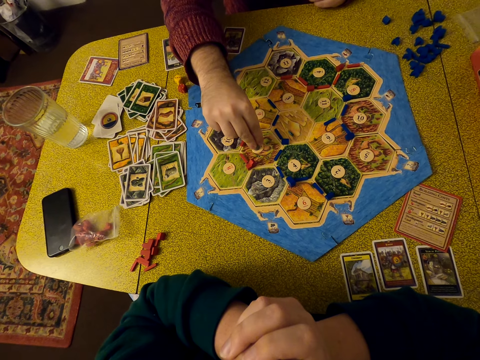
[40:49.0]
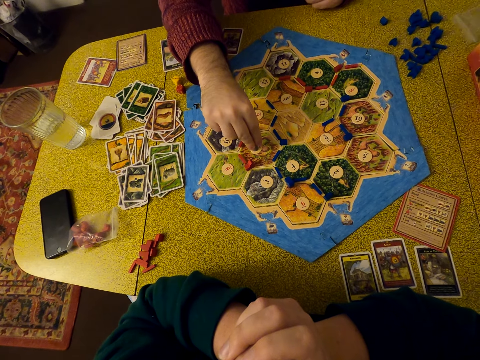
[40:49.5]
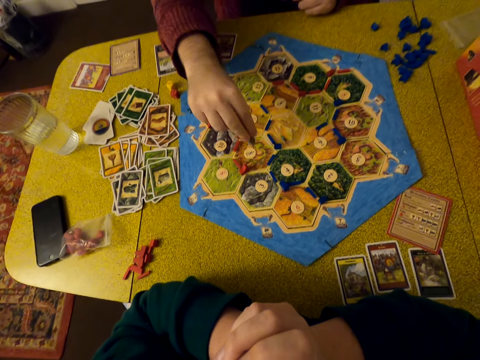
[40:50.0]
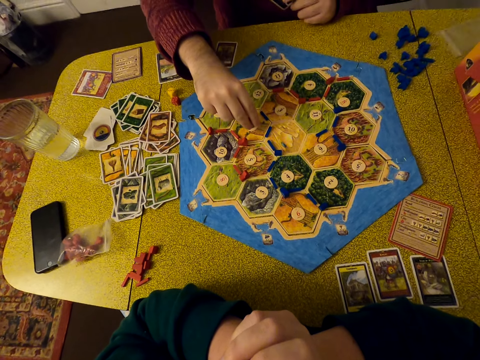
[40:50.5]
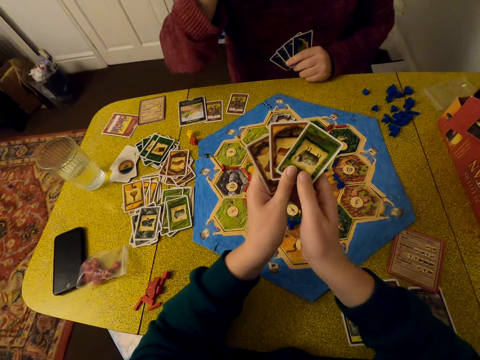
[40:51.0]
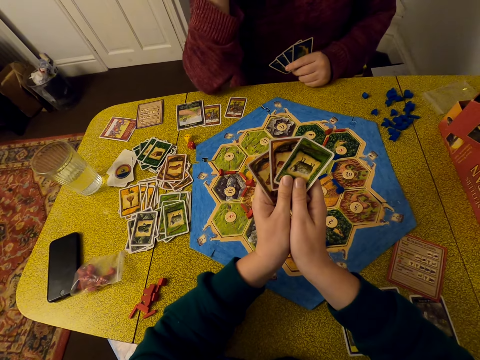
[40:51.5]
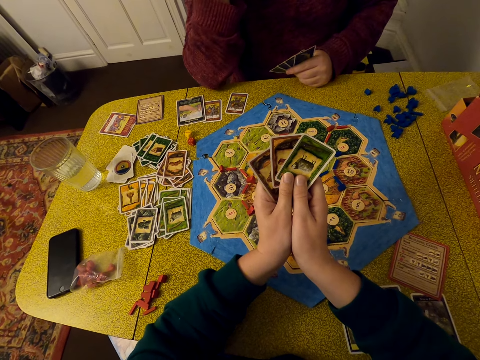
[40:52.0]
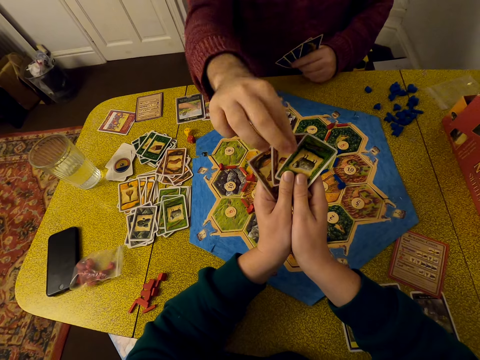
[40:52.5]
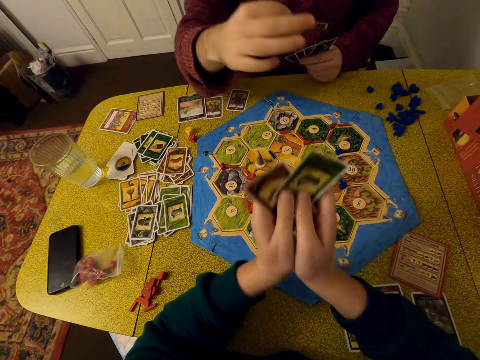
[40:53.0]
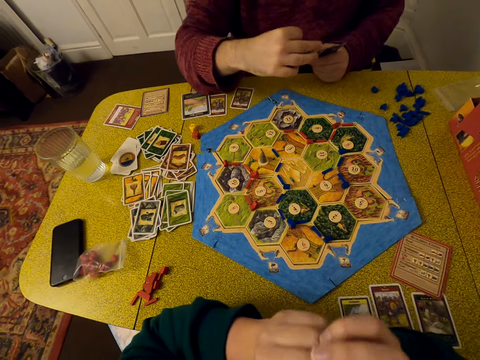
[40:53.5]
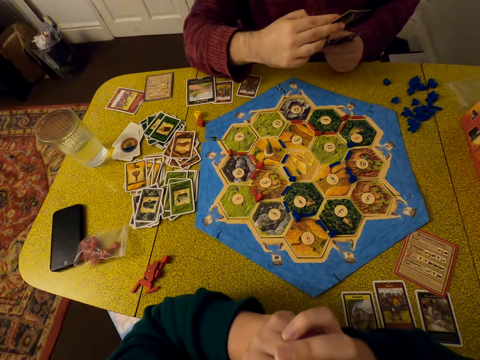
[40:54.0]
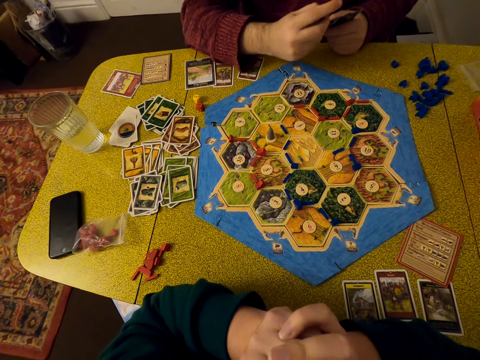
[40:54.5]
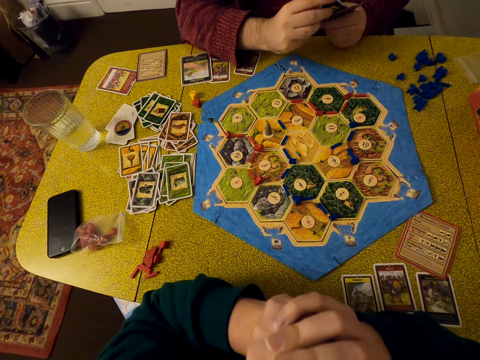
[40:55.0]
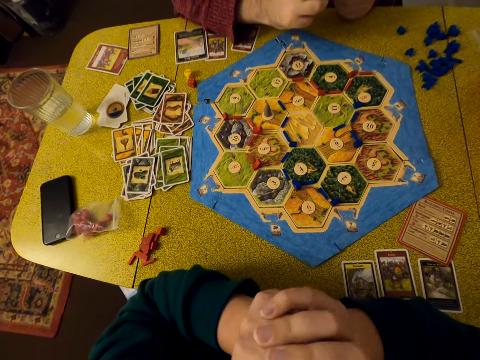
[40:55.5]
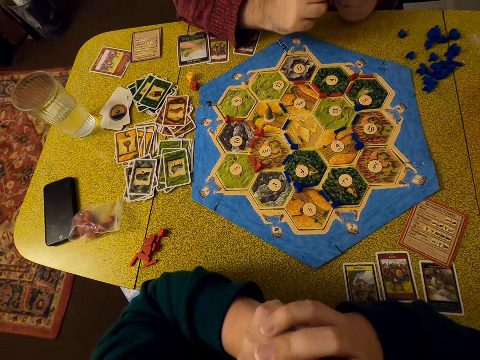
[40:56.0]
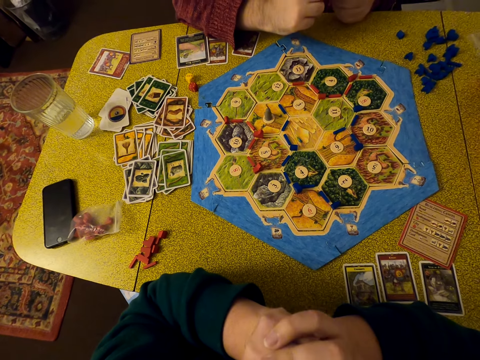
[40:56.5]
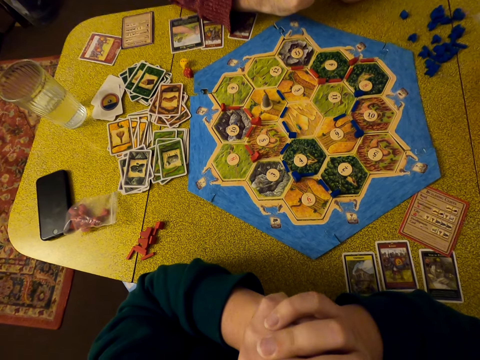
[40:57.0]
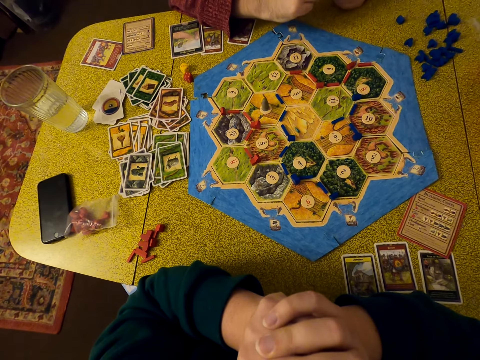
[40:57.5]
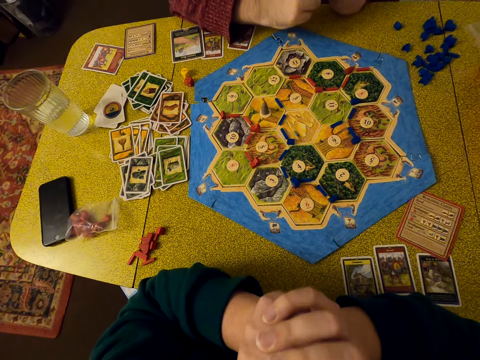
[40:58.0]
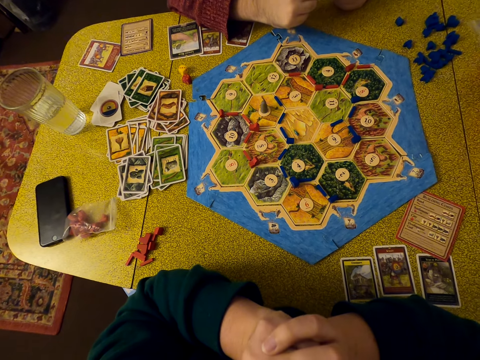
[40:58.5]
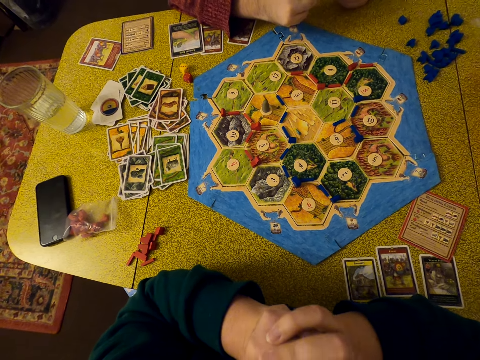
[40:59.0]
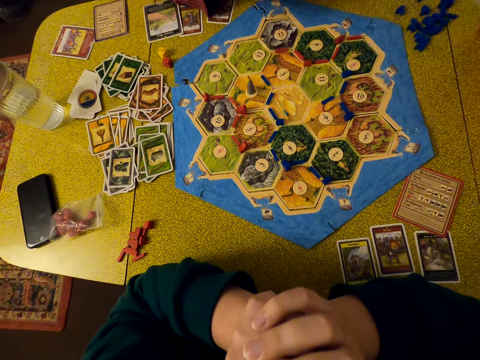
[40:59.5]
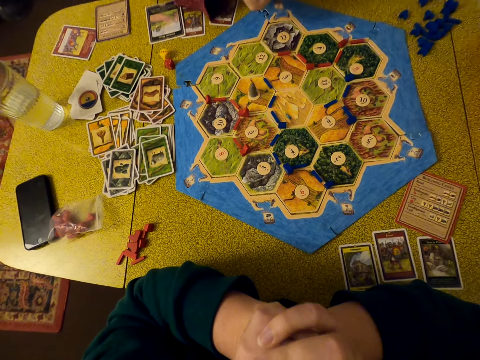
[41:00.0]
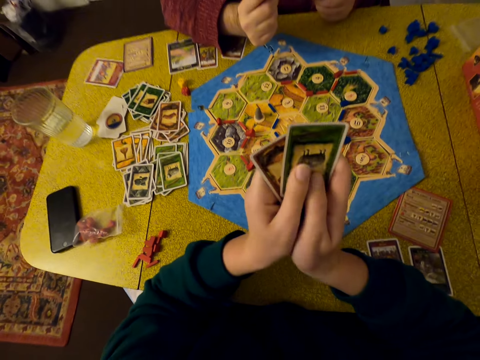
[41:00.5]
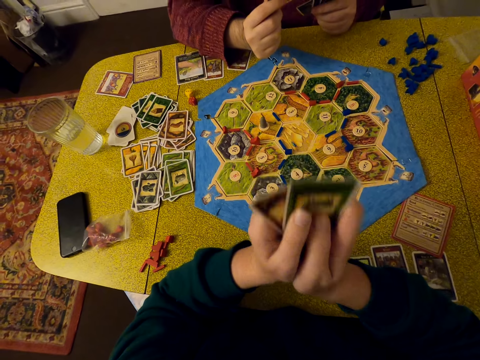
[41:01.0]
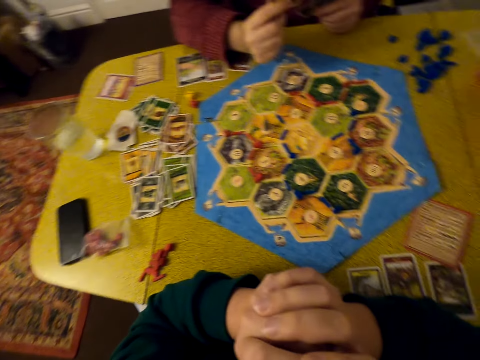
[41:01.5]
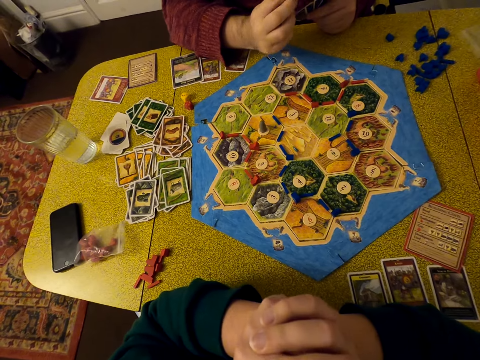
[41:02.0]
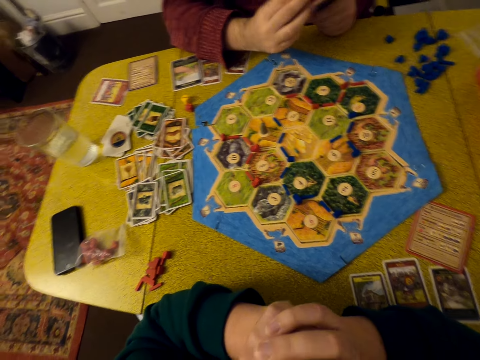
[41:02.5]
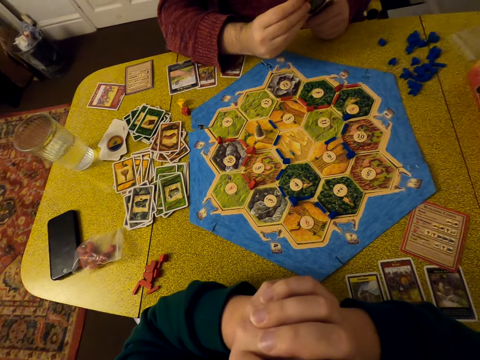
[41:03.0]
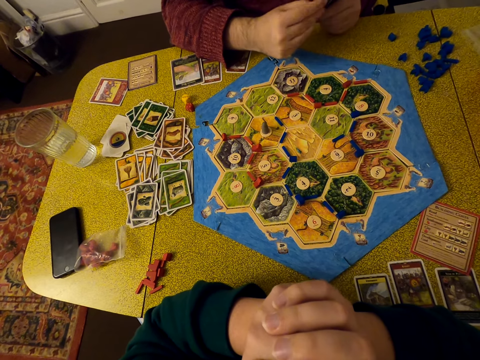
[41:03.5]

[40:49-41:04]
The person places the pellet on the table. The camera wearer looks at her cards. The person takes a card from the camera wearer. The camera wearer looks on. She looks at her card.

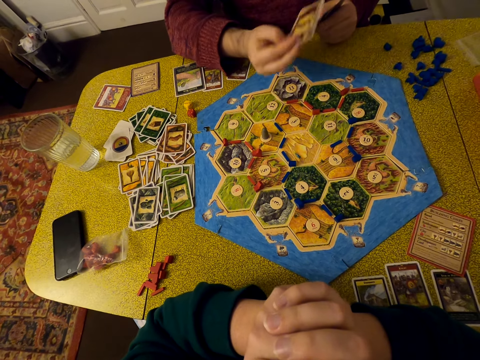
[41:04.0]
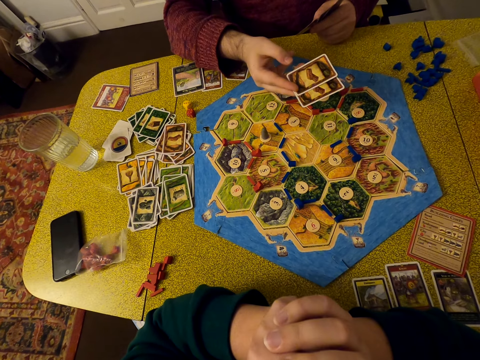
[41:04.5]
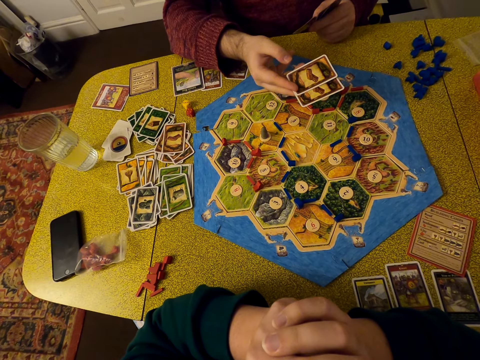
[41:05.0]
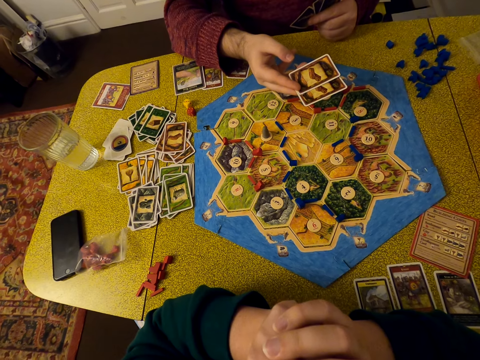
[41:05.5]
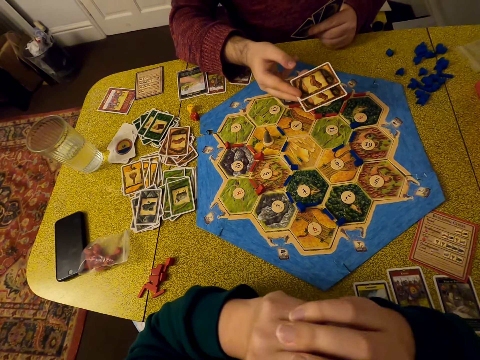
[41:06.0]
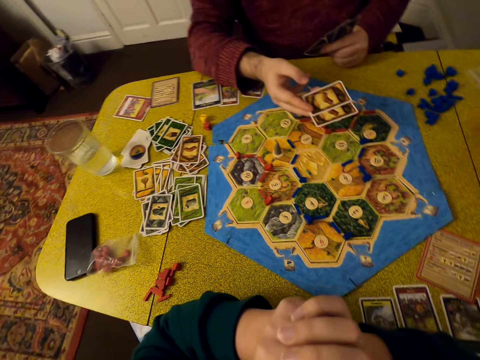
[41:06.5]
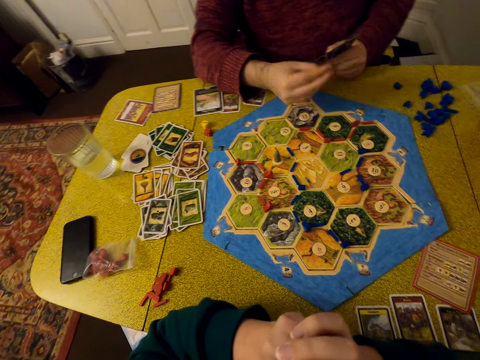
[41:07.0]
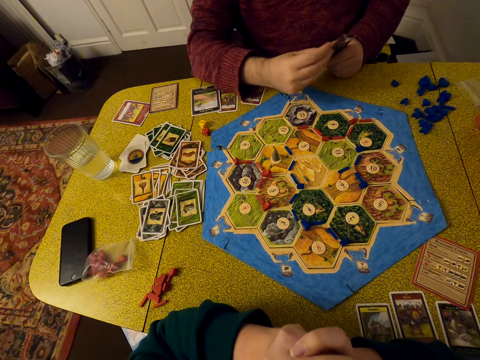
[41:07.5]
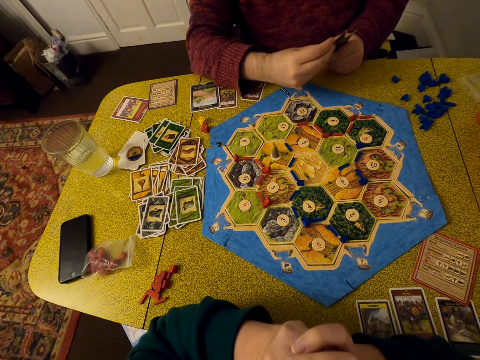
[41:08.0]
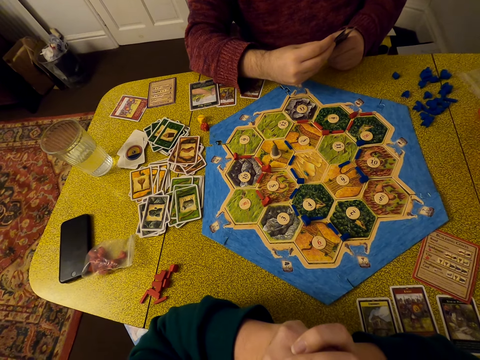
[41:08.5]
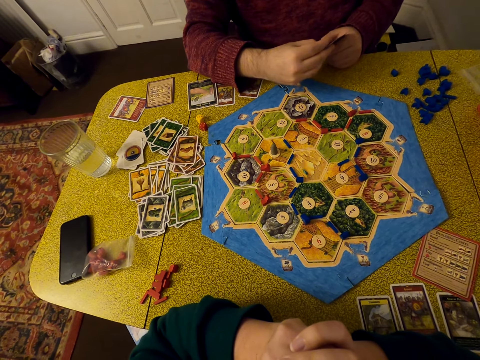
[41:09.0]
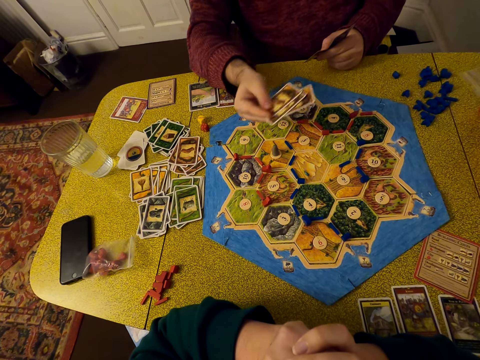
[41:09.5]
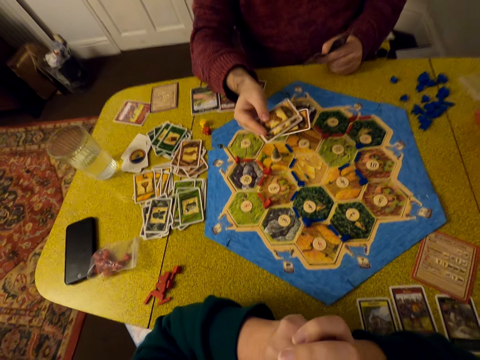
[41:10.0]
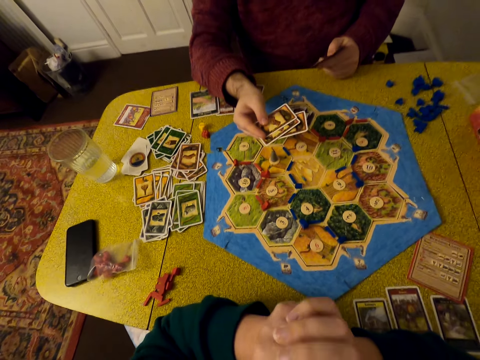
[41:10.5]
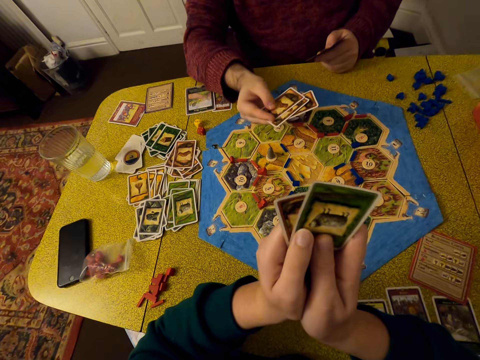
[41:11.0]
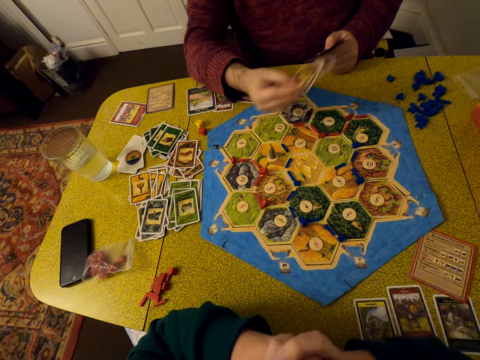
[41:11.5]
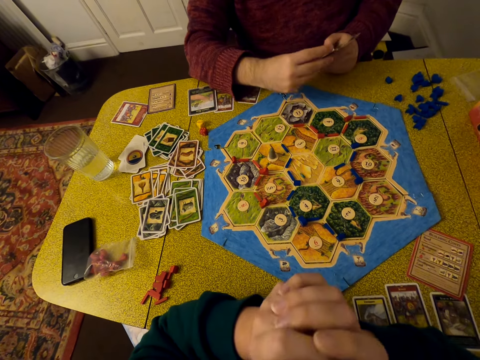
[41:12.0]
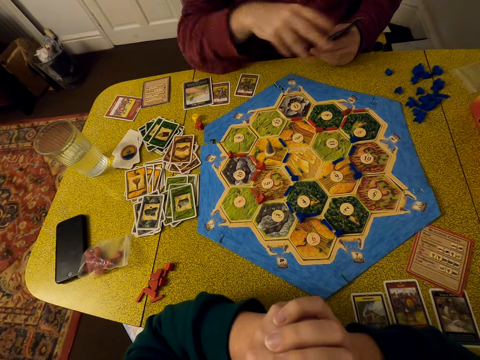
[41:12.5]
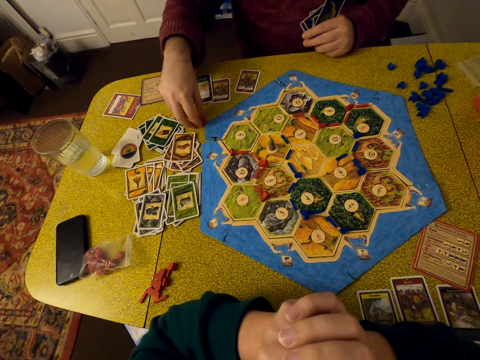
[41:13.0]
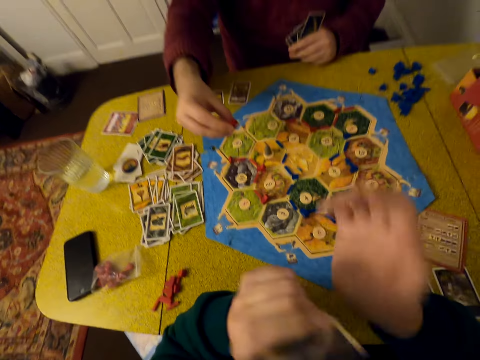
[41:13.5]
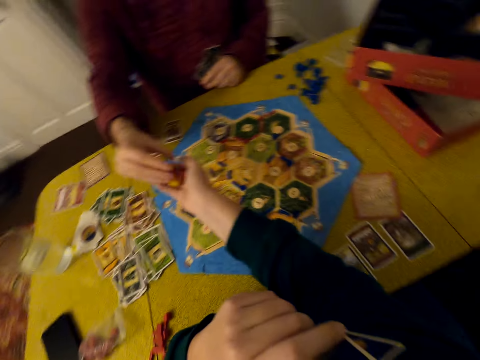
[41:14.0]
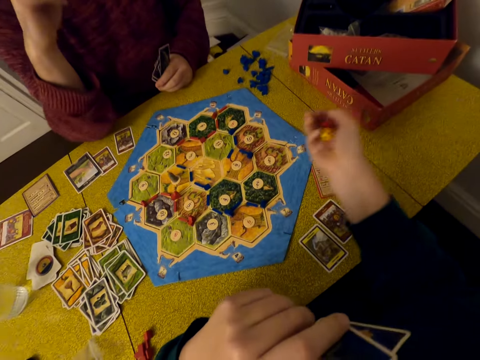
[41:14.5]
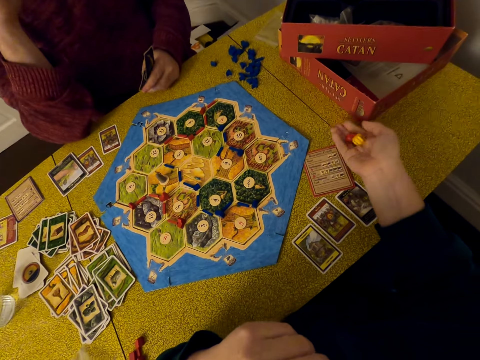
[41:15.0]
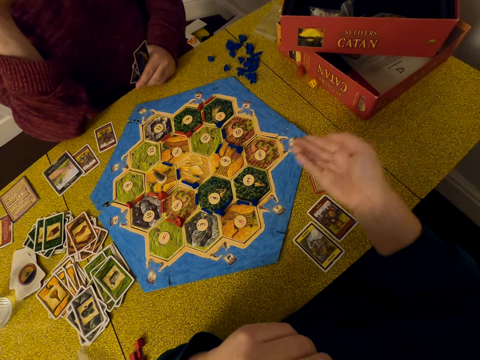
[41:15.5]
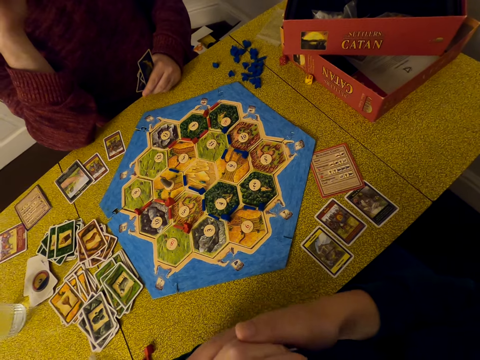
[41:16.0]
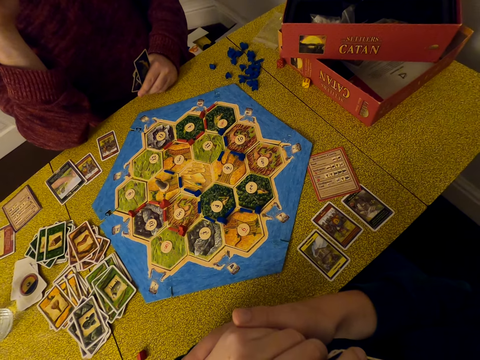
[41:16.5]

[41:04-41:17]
A man shows the camera wearer two cards. The man holds cards. The man returns his cards. The man holds three cards. The man shows the camera wearer three cards. The camera wearer looks at her cards. The man lifts the dice. The camera wearer collects the dice from the man. She shakes the dice. She drops the dice on the table.
